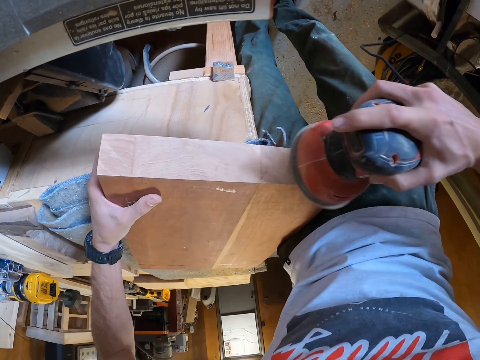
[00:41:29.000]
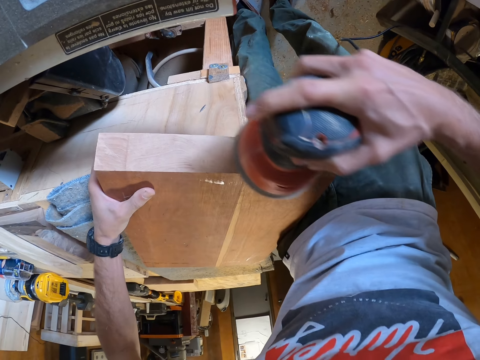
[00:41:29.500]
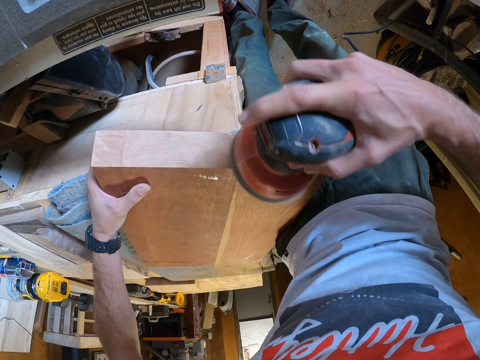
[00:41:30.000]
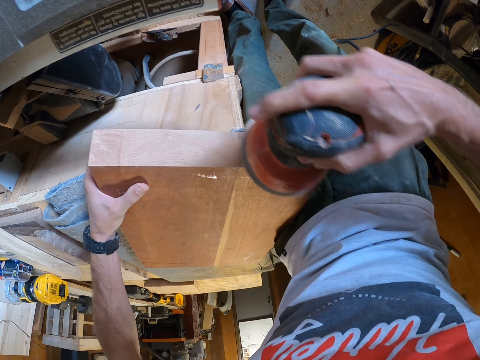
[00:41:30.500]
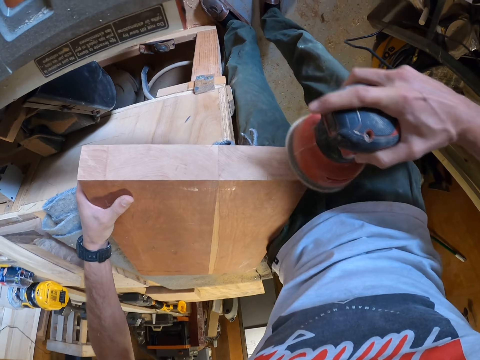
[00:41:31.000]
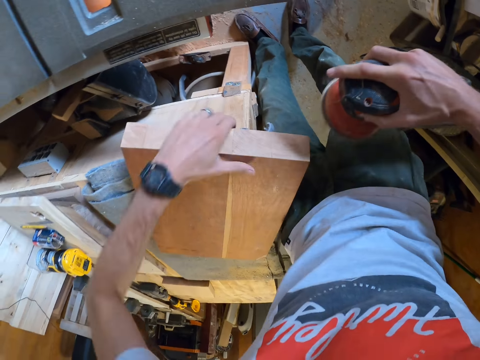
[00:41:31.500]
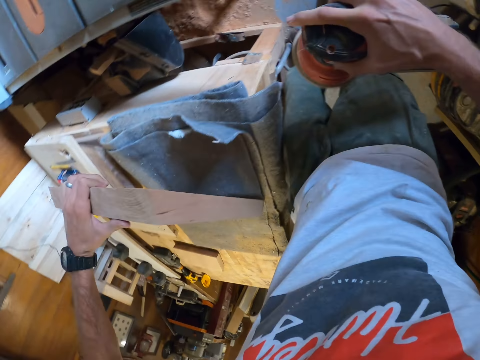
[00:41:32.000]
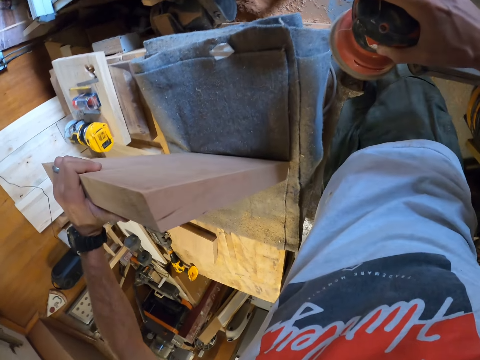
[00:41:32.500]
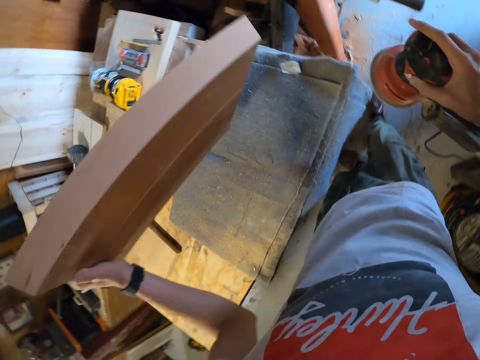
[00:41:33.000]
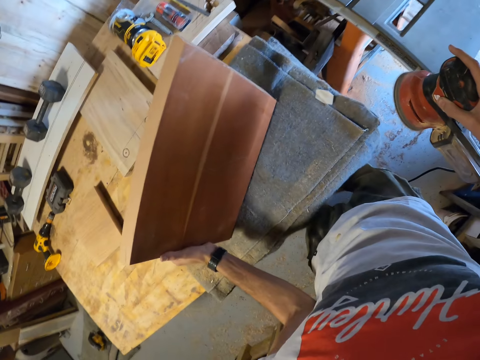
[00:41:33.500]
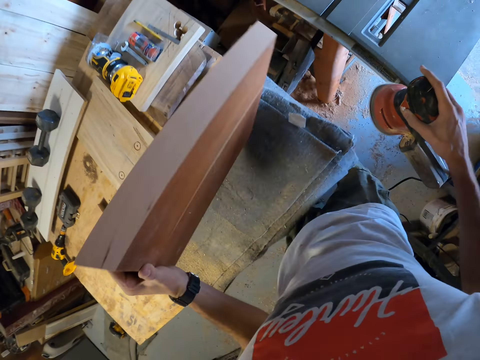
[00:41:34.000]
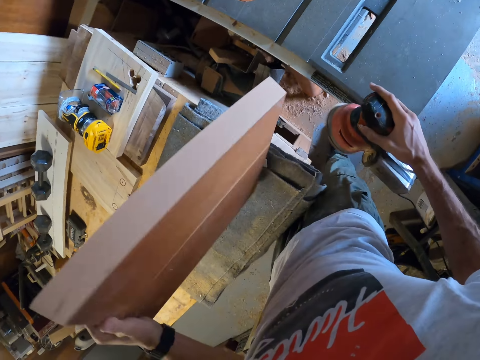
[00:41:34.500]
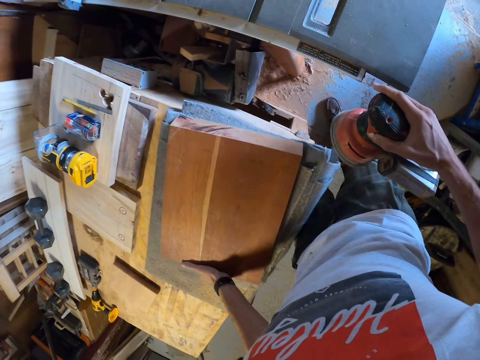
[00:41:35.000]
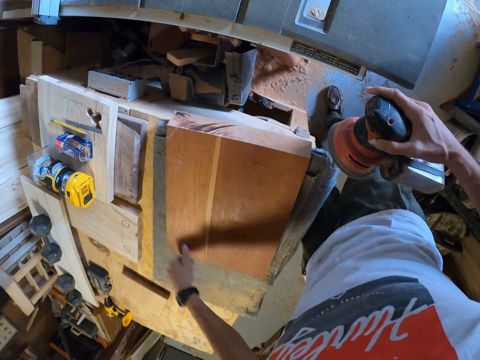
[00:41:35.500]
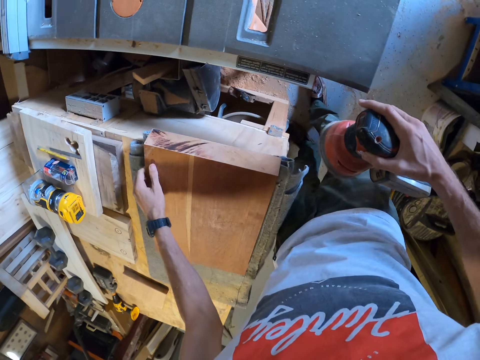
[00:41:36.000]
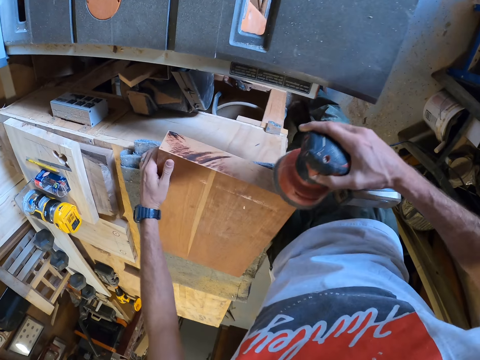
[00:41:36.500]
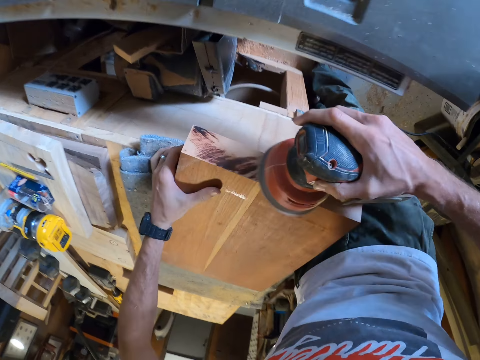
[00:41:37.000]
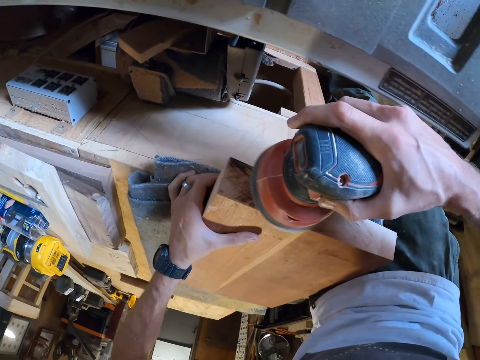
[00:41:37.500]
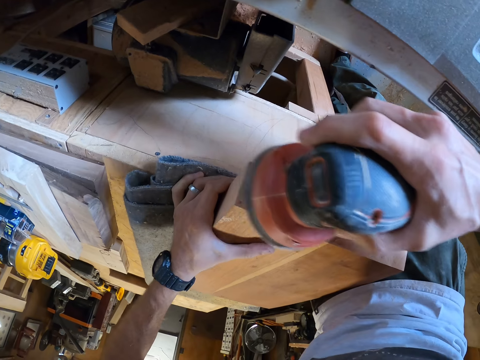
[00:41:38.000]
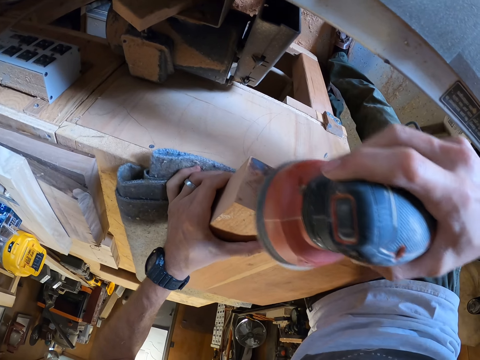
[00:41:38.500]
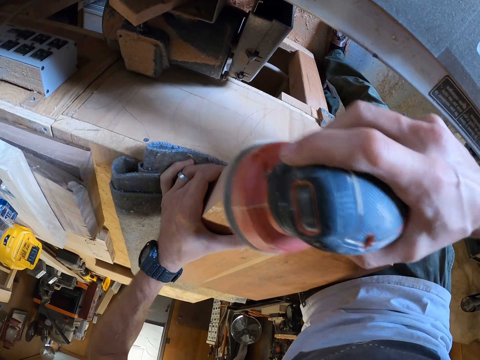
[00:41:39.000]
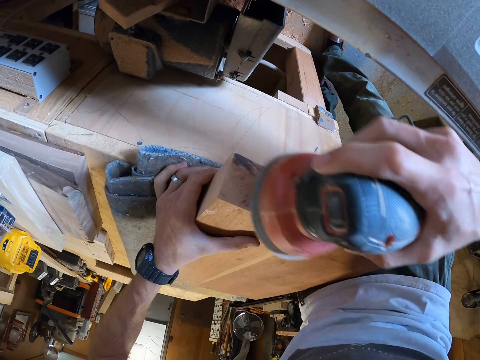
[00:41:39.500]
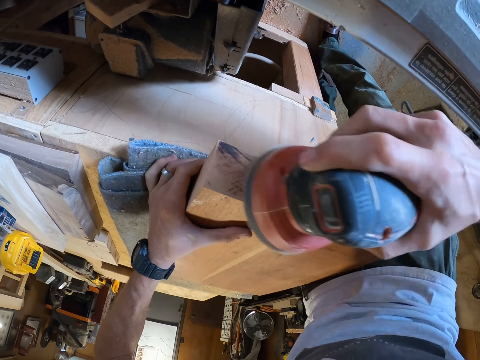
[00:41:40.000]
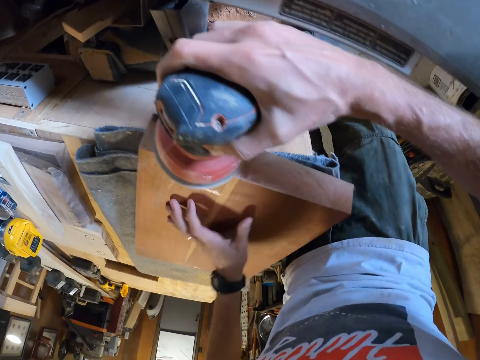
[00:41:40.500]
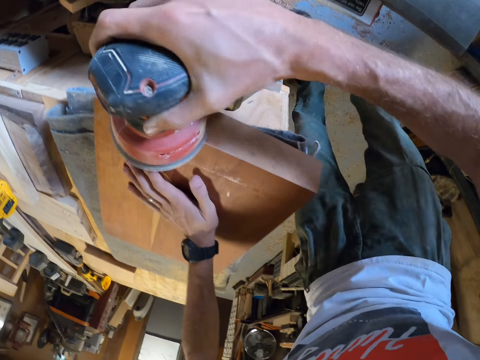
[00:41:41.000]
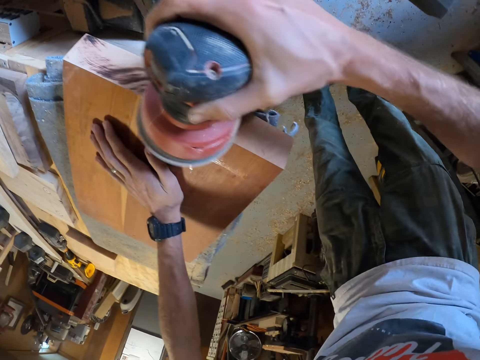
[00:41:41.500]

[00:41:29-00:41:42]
The camera wearer lifts the block of wood. He turns the wood plank onto another side with his left hand. He positions the block of wood down. He sands the right side of the wood plank with the electric sander.

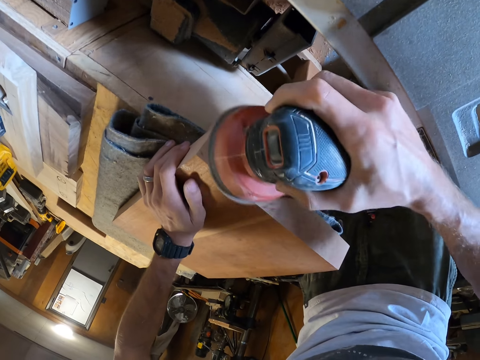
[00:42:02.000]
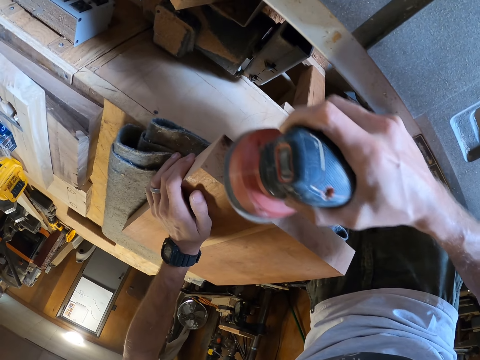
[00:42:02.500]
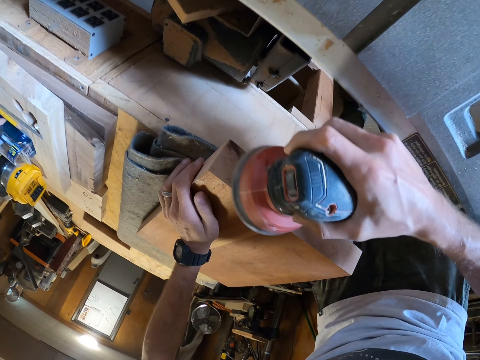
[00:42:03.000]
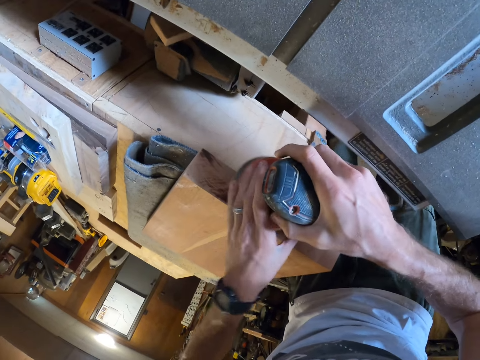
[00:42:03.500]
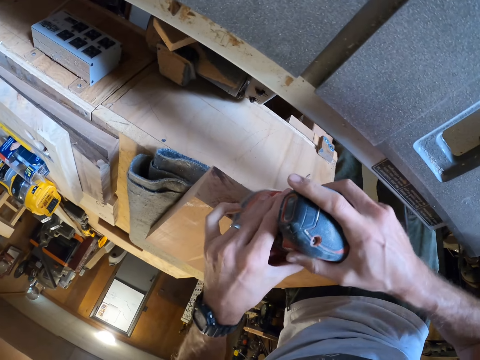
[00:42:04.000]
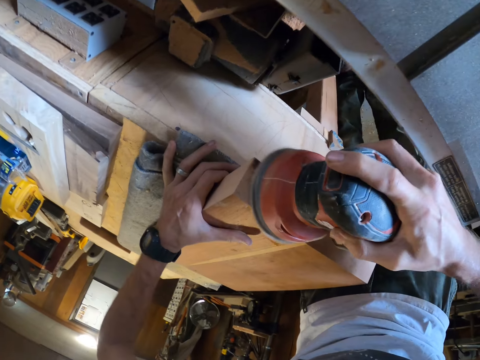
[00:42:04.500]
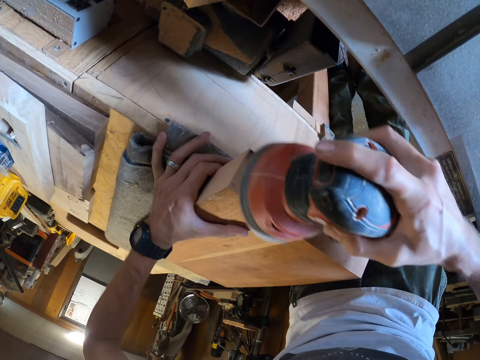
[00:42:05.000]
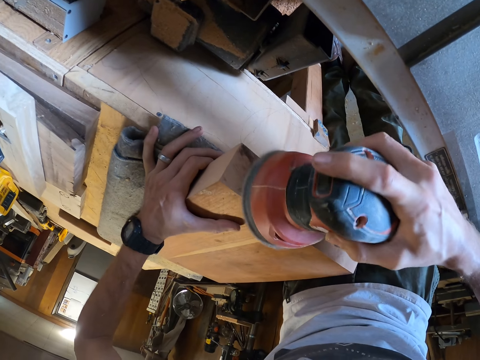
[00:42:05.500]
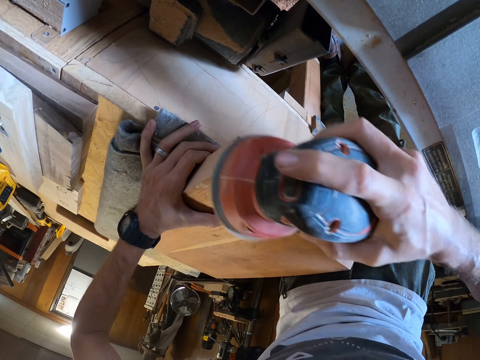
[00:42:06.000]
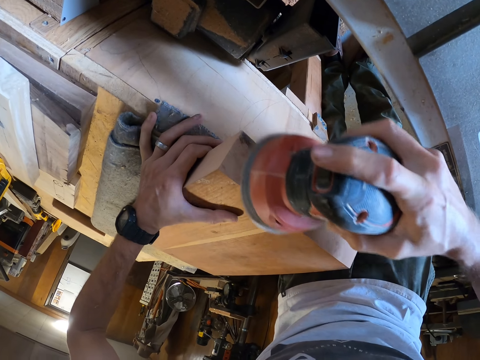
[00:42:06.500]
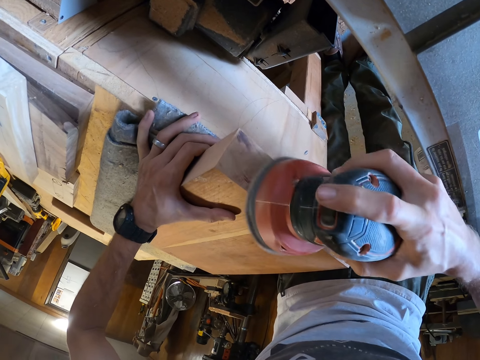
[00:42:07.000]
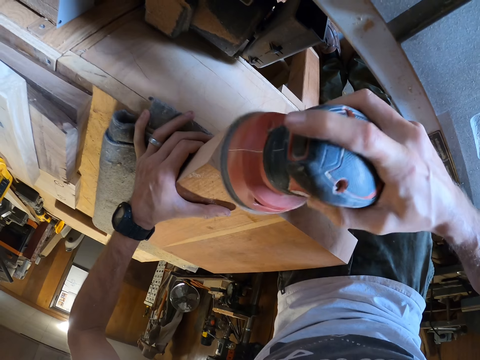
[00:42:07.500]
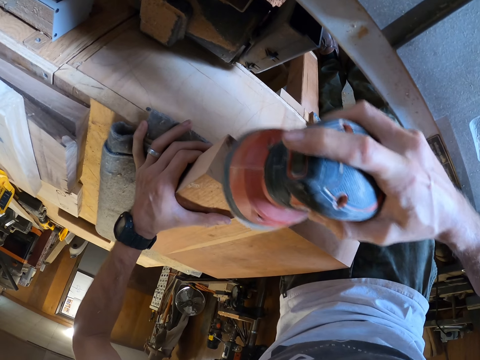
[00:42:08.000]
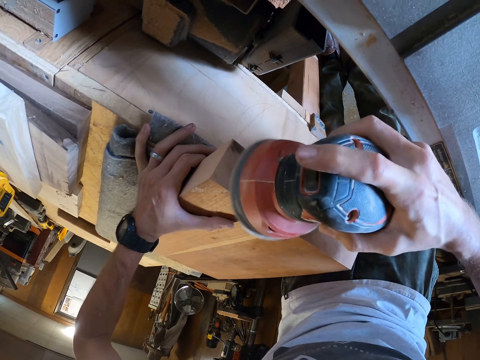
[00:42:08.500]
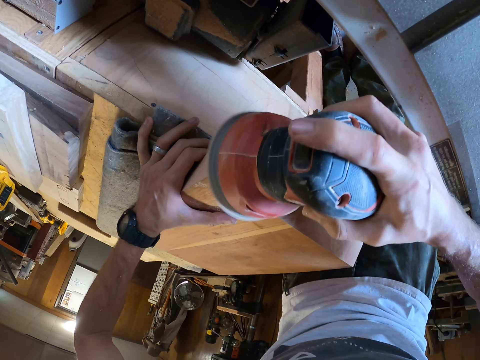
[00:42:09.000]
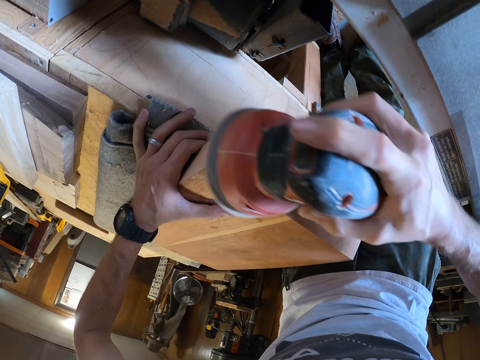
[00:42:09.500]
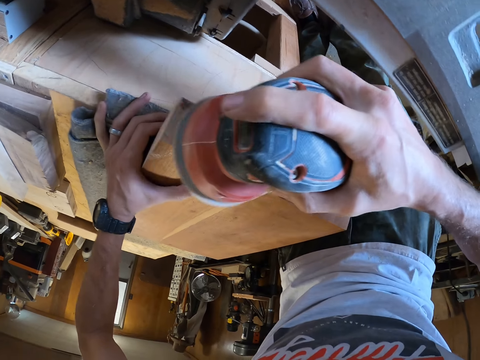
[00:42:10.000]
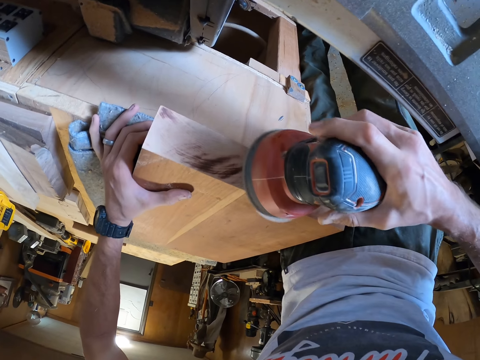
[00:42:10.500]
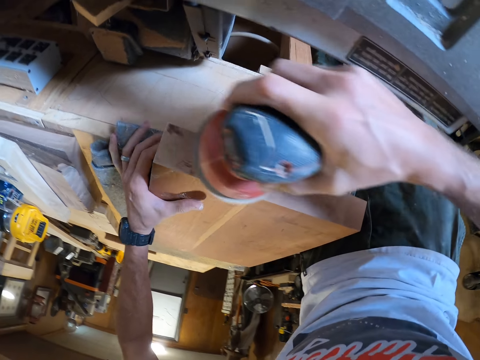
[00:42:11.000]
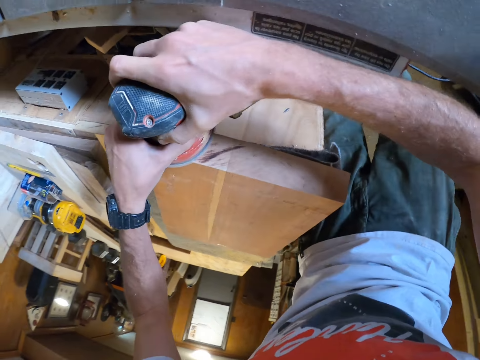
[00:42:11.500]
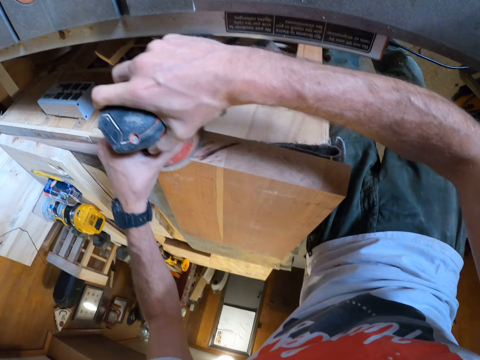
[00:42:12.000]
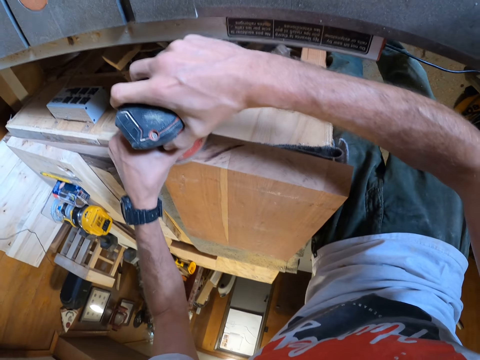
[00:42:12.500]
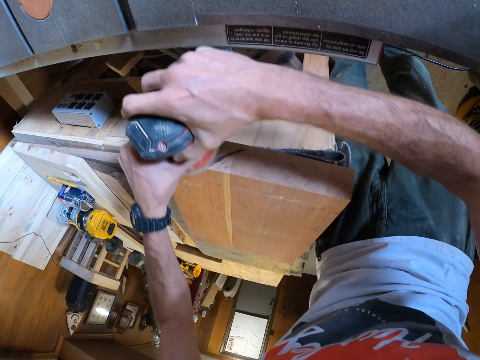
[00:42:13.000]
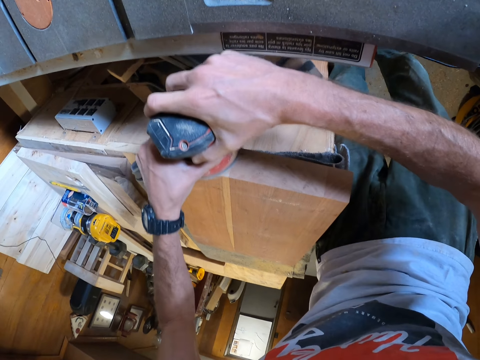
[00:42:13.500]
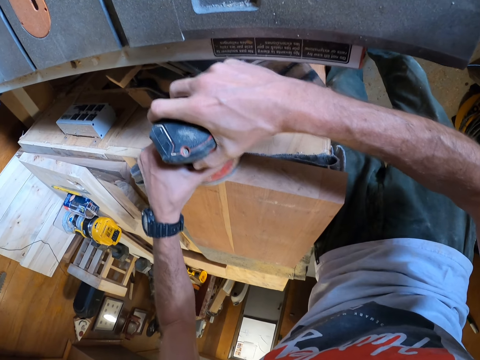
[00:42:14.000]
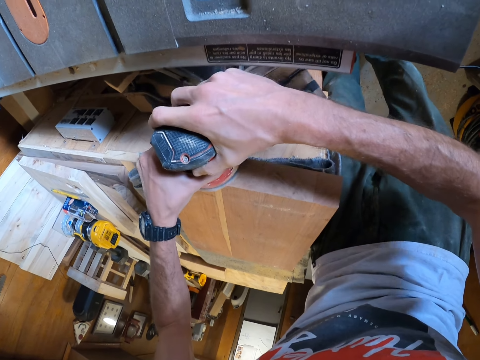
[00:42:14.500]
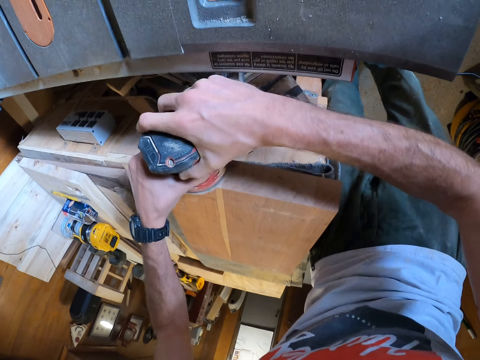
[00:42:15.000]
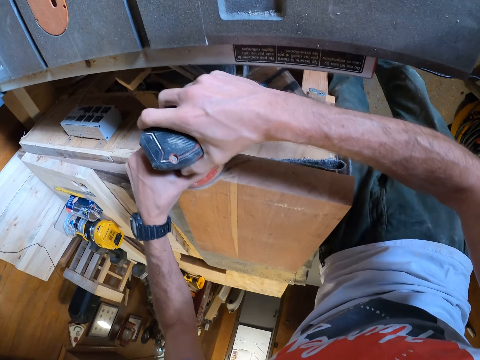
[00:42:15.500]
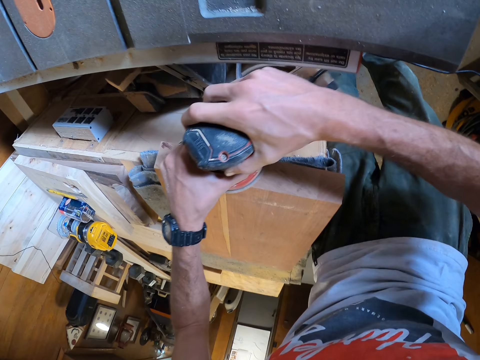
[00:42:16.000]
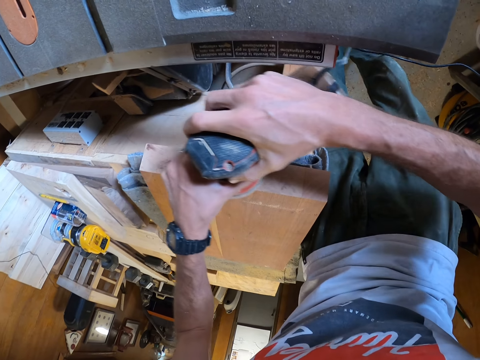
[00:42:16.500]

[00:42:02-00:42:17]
The camera wearer holds the electric sander with both hands. He holds the wood plank with his left hand. He holds the electric sander with both hands.
